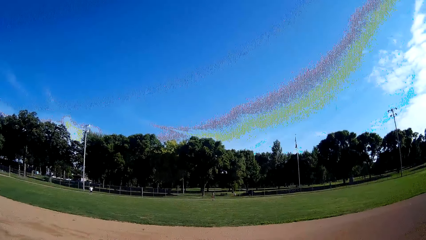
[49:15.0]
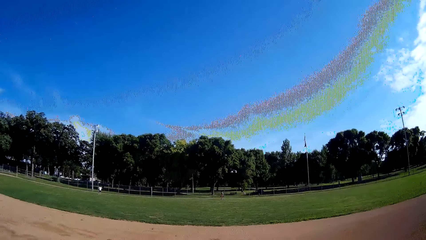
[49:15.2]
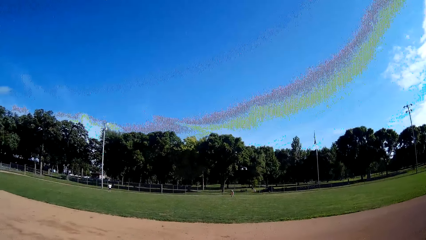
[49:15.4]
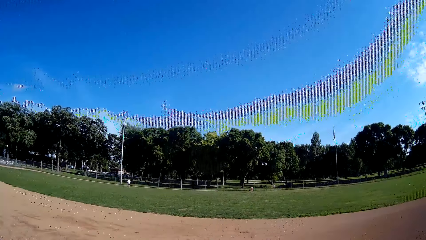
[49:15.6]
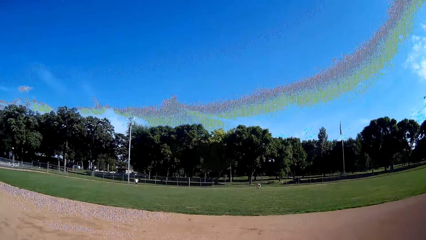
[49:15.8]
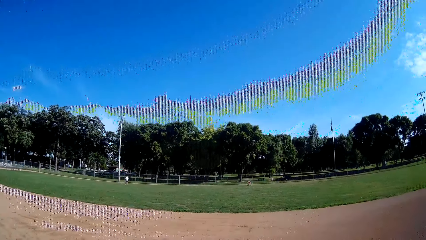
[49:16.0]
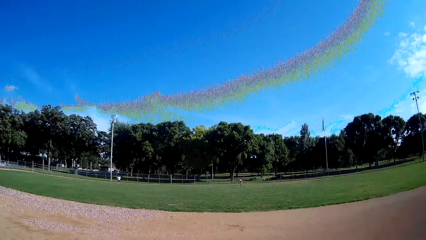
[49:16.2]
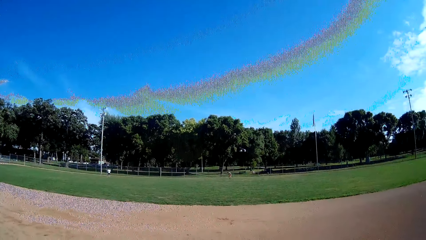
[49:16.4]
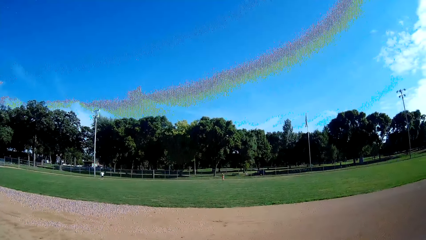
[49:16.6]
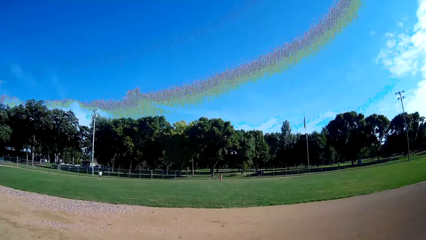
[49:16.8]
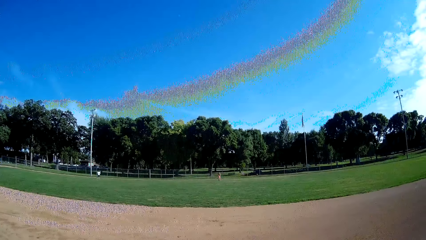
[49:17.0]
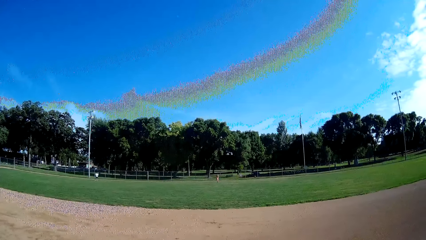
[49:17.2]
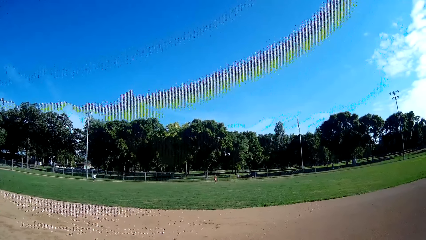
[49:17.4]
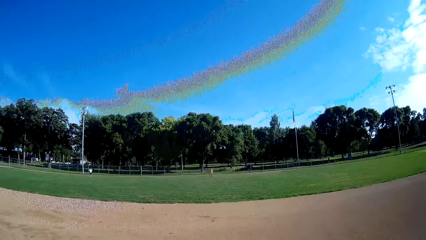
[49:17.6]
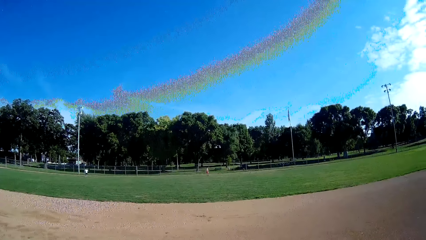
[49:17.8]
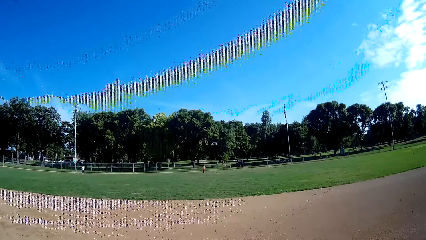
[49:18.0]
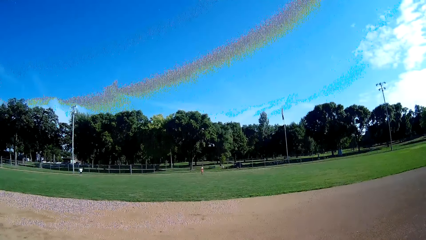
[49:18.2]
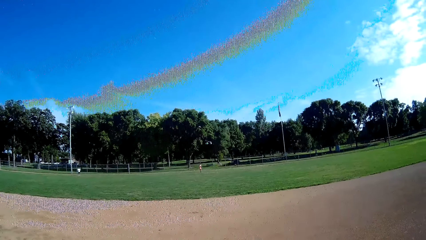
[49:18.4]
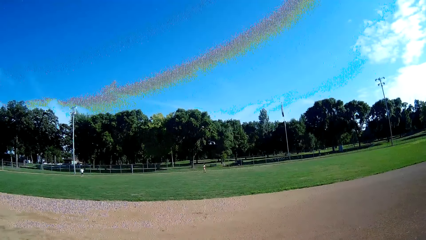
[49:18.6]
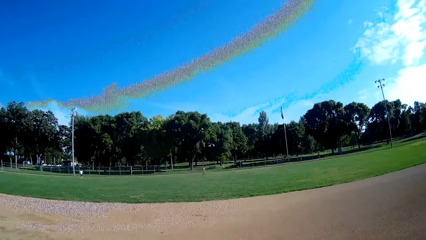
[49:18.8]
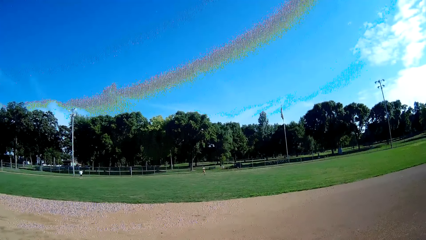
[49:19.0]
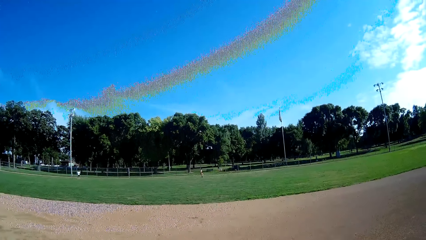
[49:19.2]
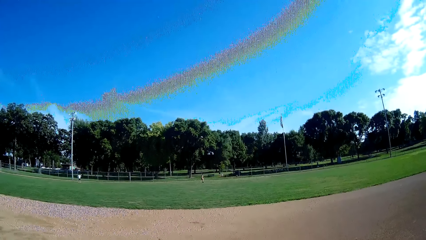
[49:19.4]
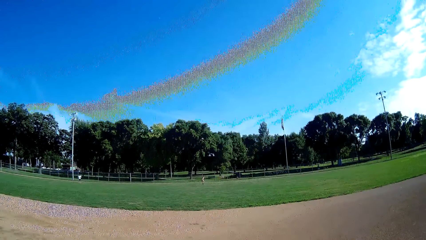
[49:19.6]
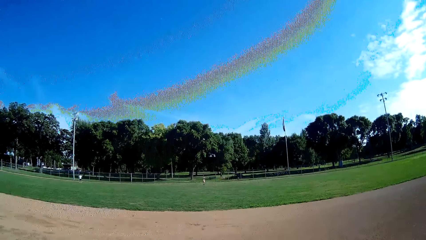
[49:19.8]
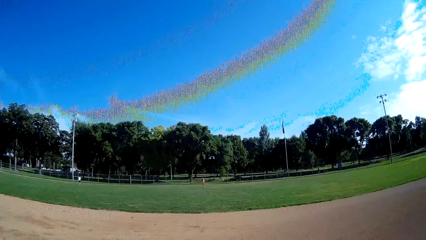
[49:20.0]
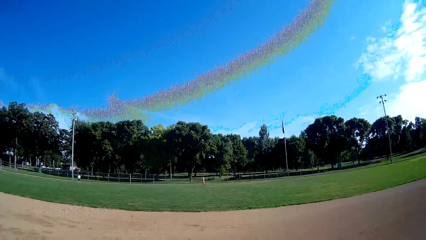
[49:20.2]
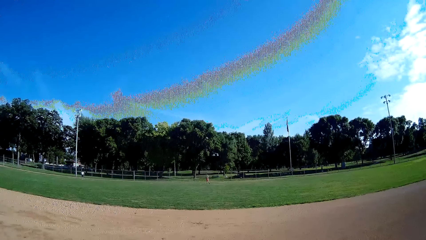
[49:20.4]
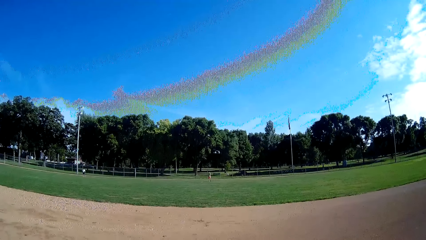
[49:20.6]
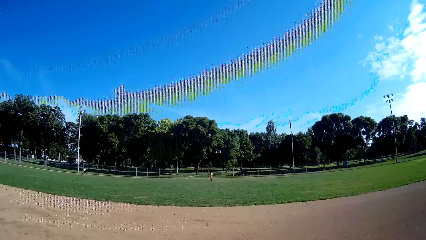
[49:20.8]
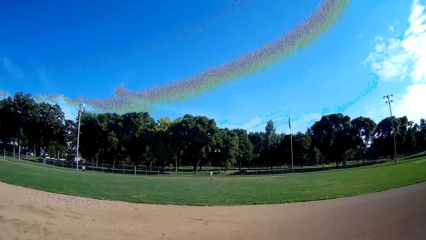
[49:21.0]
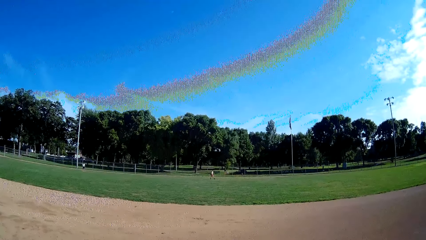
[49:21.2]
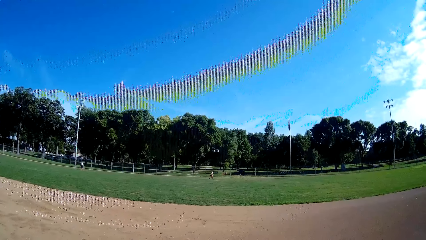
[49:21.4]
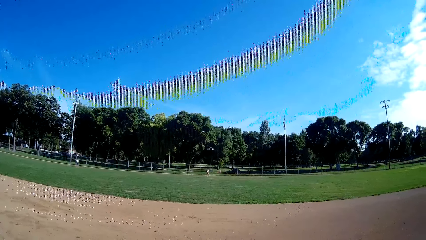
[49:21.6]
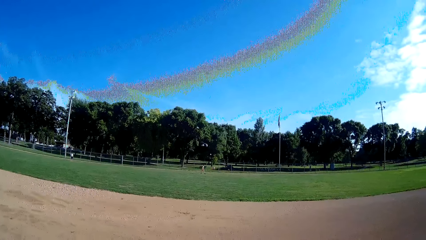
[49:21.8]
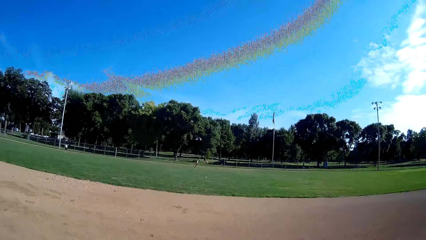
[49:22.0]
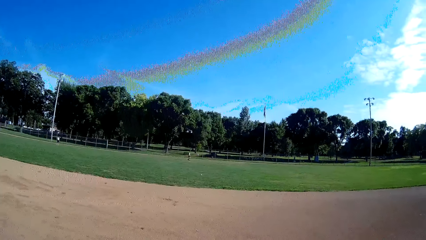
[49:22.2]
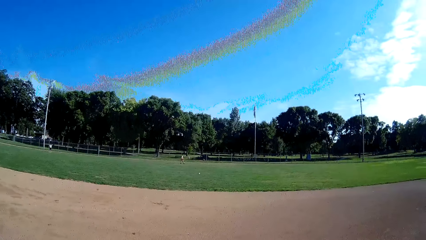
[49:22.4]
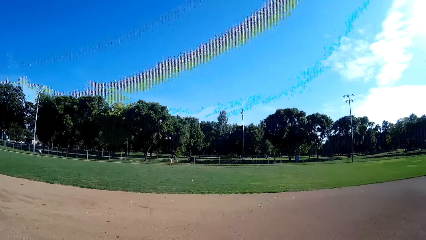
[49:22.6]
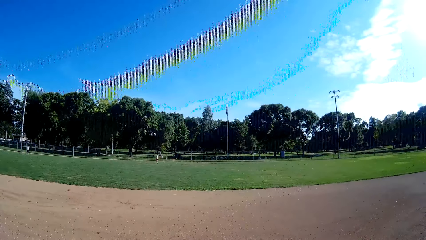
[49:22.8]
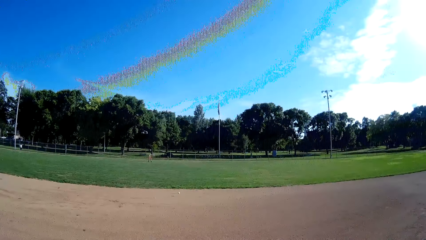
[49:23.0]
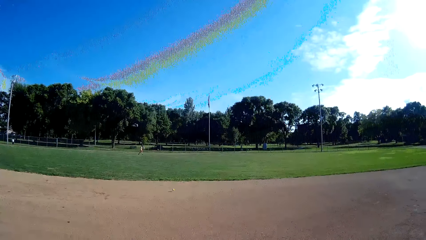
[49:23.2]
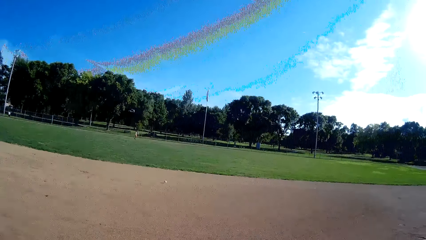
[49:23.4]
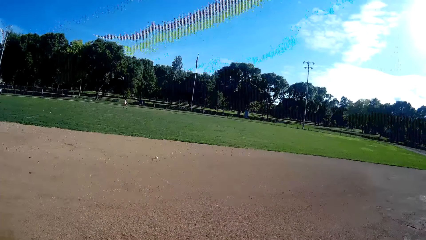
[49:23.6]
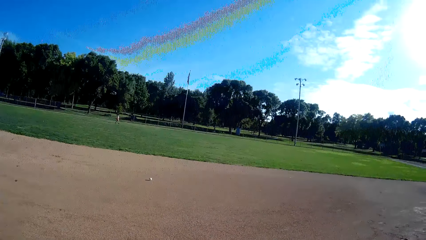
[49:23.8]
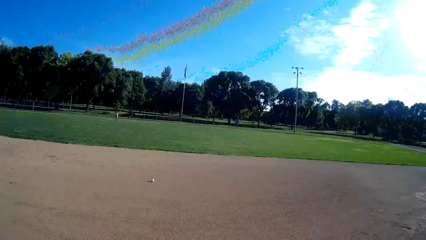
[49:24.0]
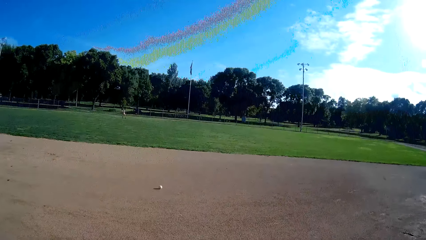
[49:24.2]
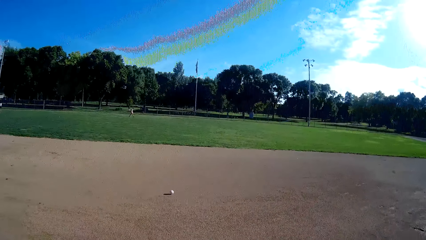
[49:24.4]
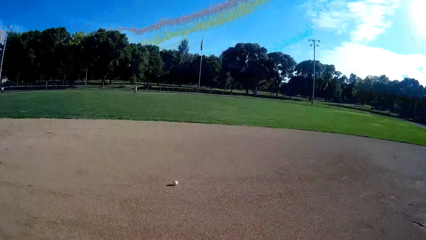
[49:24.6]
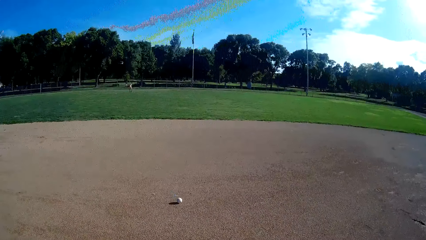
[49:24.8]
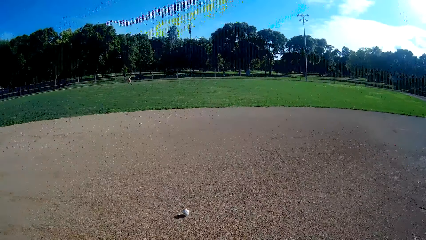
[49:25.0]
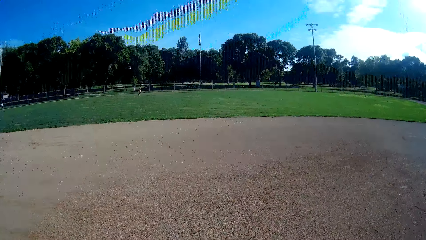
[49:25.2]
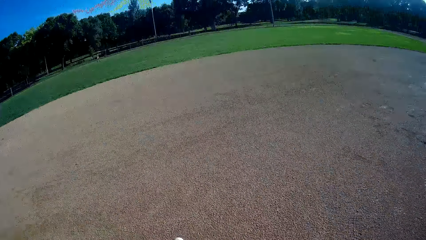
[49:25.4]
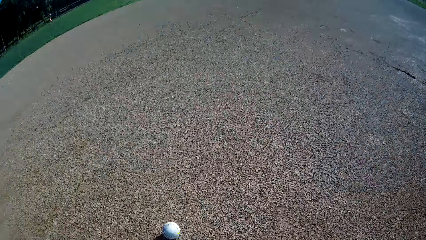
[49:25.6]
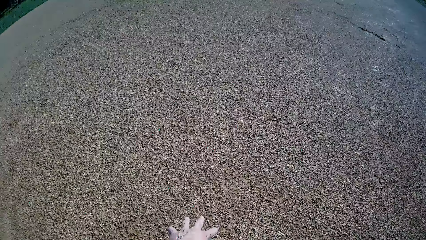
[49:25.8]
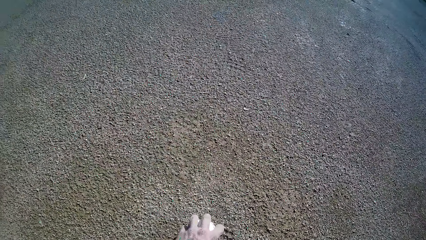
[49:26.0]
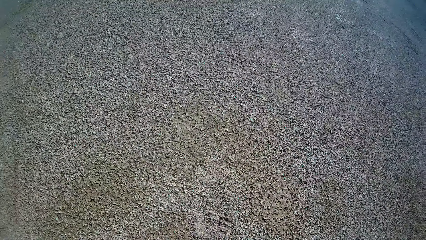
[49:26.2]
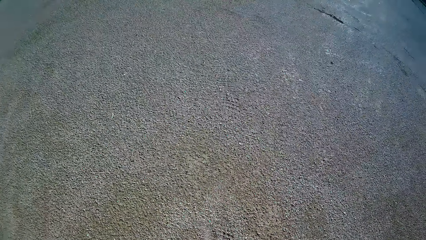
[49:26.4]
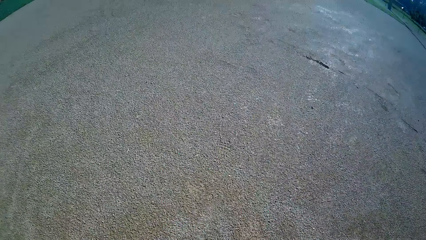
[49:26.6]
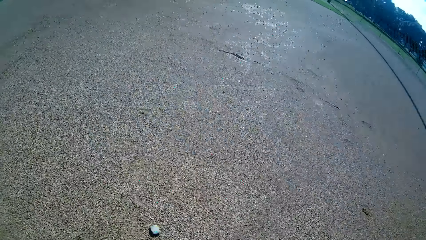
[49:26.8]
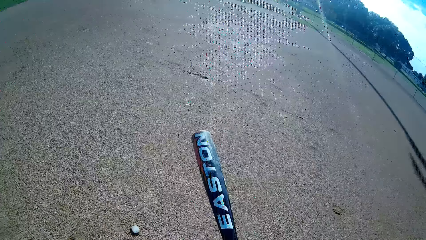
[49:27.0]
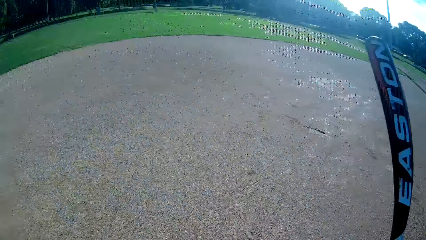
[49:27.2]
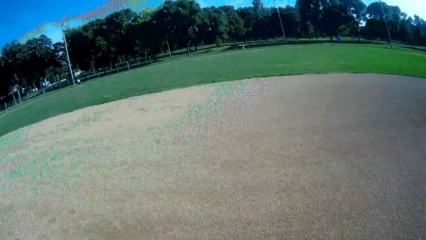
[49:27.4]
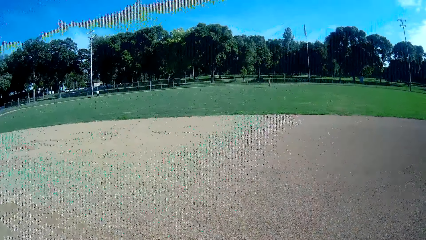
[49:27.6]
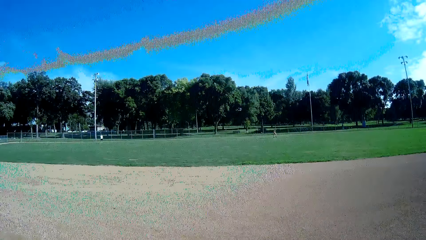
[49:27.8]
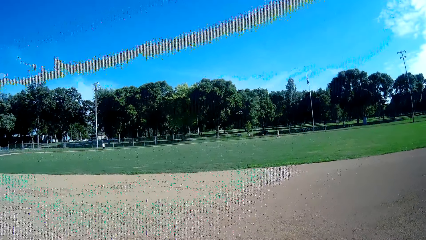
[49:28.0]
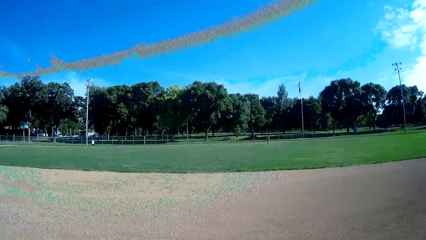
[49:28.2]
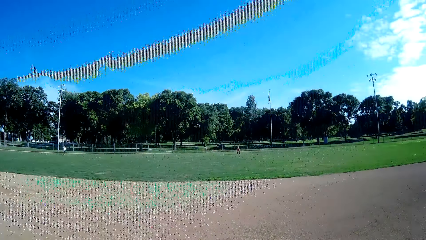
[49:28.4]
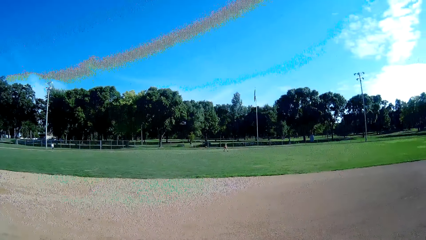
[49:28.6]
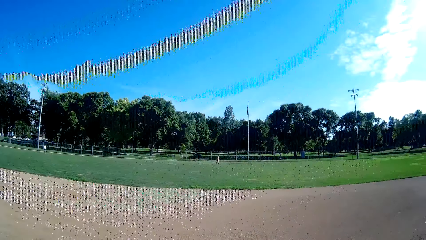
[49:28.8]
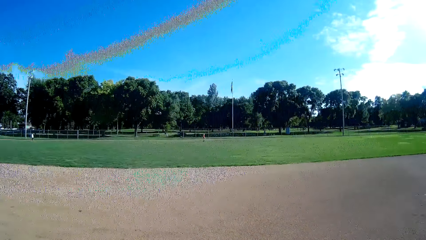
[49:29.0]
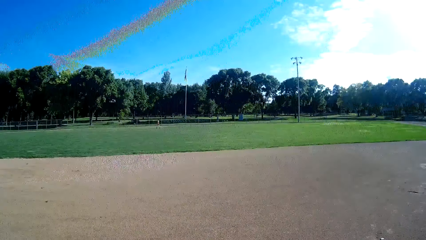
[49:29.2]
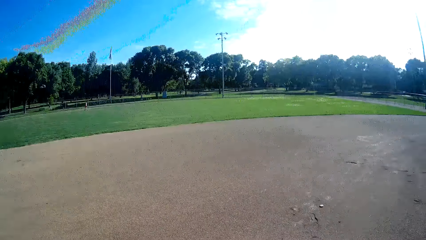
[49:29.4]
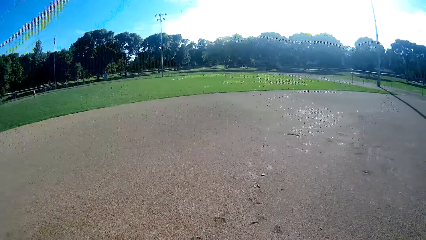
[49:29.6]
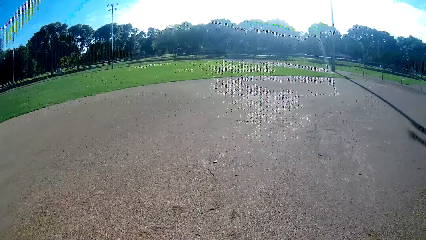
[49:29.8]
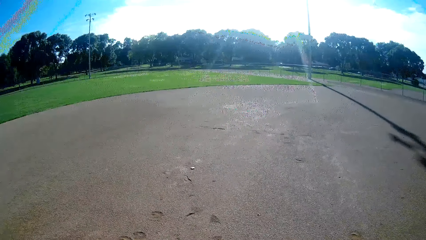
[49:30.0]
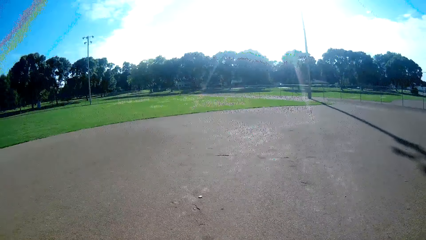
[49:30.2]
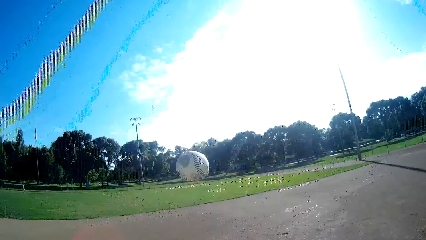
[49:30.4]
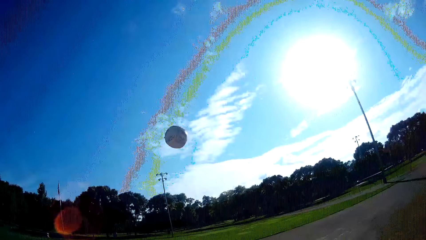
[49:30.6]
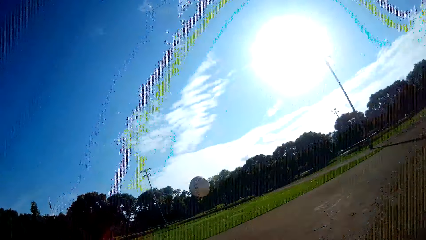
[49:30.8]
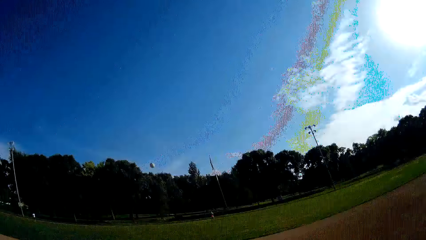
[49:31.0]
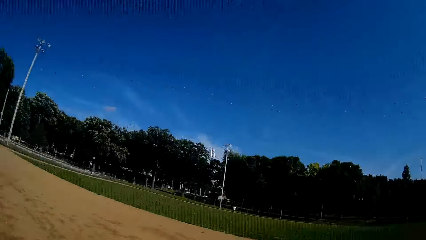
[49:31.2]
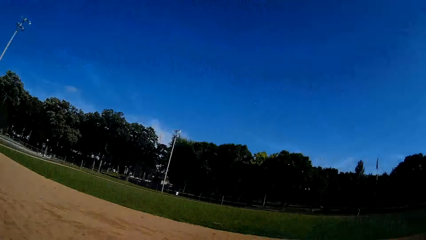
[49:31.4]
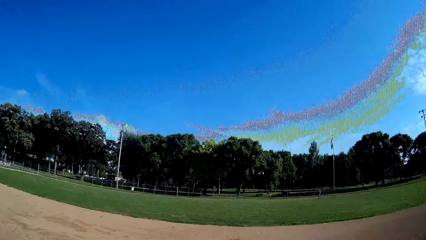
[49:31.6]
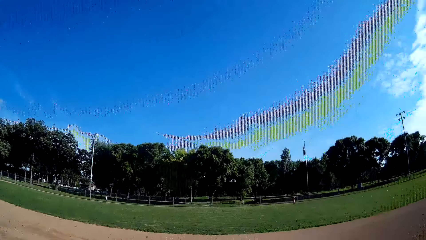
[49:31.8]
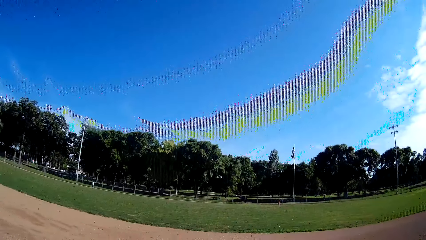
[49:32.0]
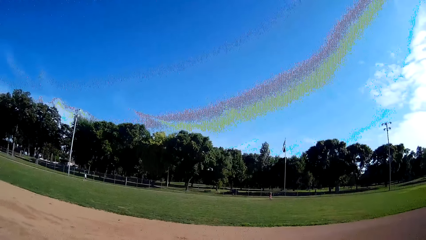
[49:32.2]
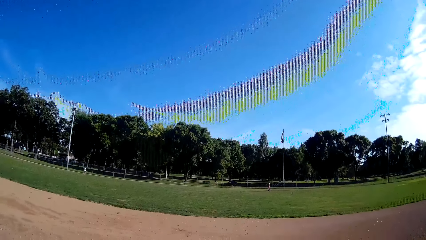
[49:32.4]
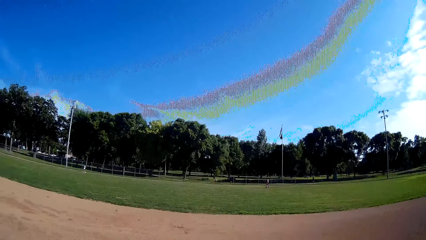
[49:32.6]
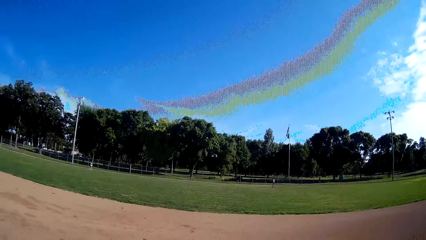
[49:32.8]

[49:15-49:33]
The man walks around the field. The man throws the ball towards the camera wearer. Another man walks back to his position. The camera wearer walks towards the baseball. They pick the ball from the ground, raise the bat, and look around the field. They throw the baseball in the air and play the ball with the bat towards the first man.
